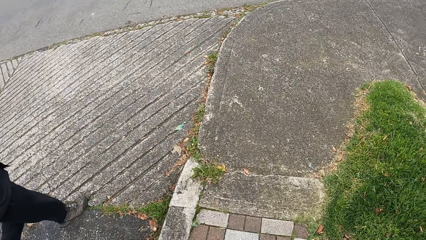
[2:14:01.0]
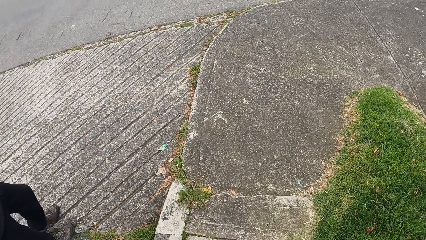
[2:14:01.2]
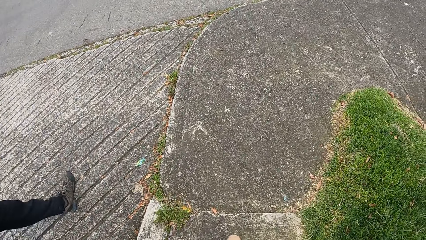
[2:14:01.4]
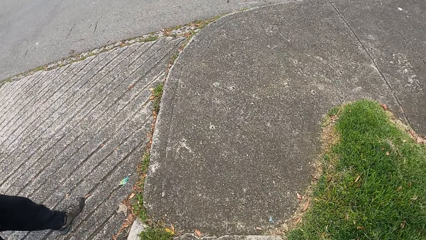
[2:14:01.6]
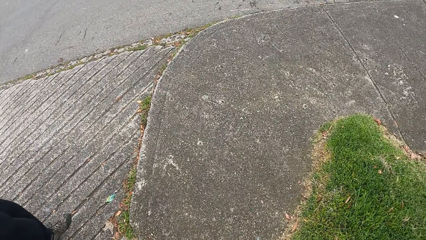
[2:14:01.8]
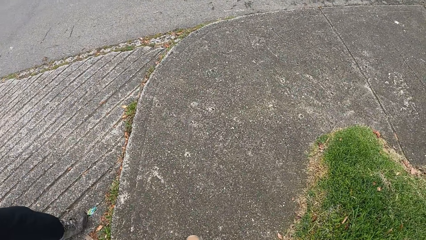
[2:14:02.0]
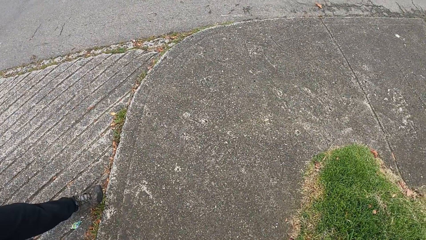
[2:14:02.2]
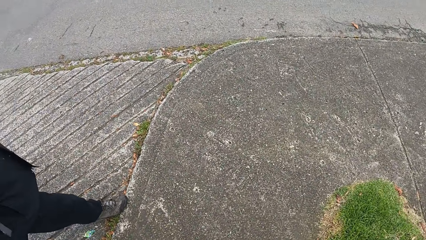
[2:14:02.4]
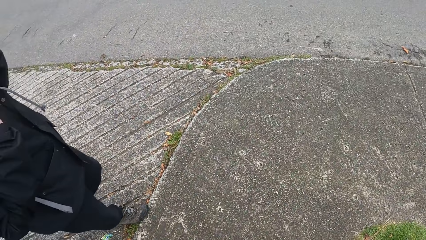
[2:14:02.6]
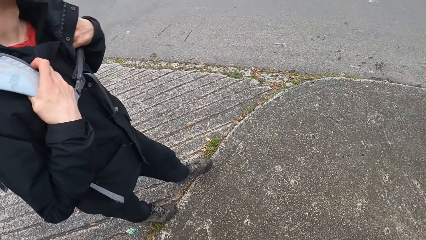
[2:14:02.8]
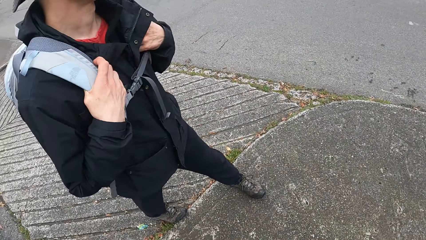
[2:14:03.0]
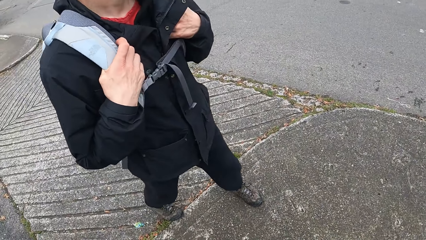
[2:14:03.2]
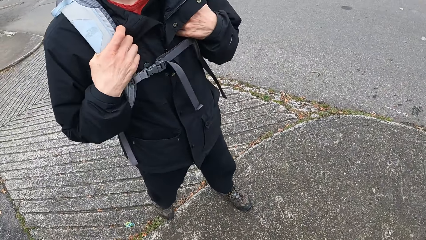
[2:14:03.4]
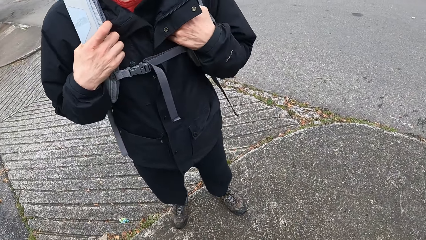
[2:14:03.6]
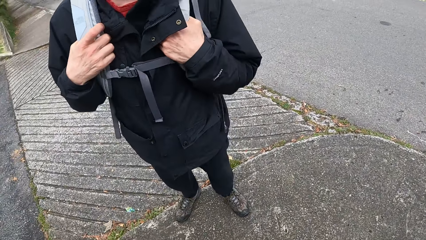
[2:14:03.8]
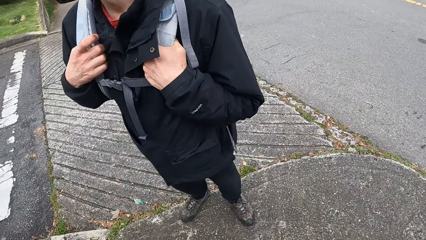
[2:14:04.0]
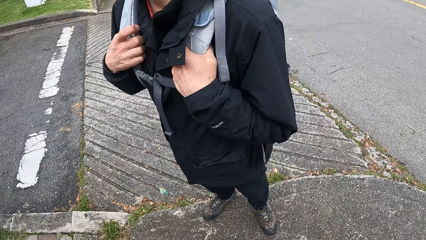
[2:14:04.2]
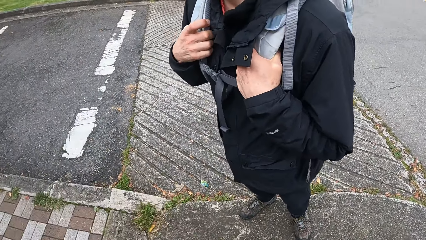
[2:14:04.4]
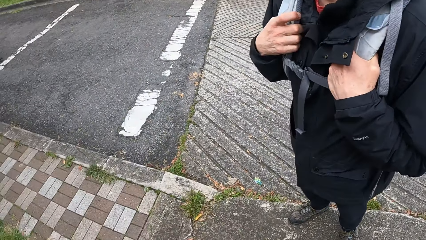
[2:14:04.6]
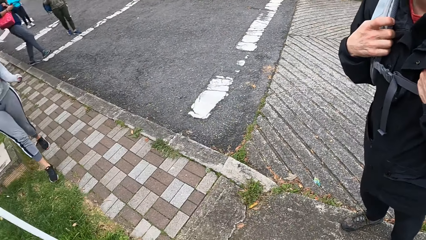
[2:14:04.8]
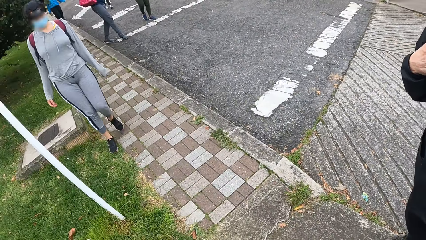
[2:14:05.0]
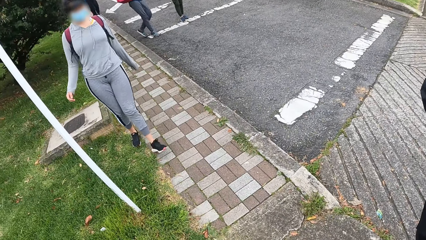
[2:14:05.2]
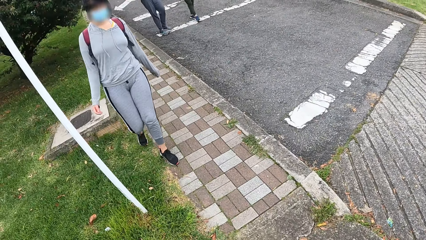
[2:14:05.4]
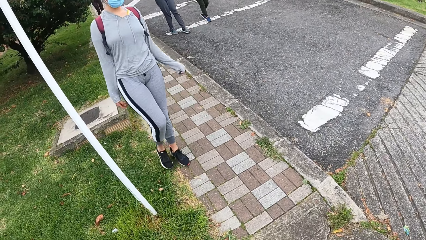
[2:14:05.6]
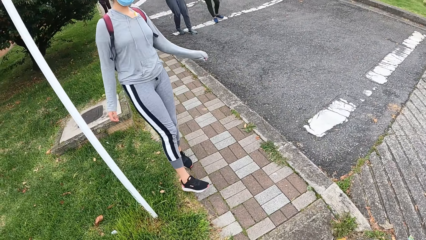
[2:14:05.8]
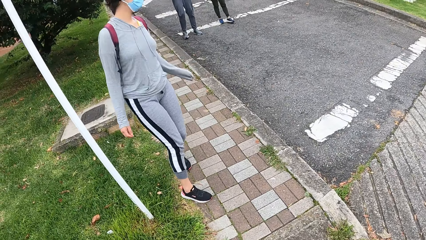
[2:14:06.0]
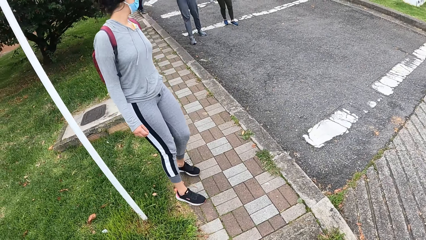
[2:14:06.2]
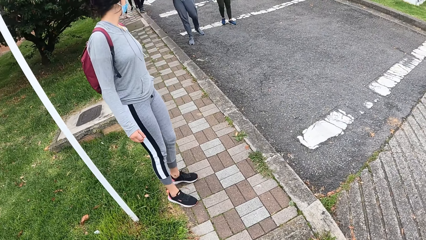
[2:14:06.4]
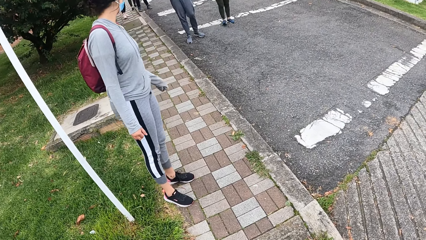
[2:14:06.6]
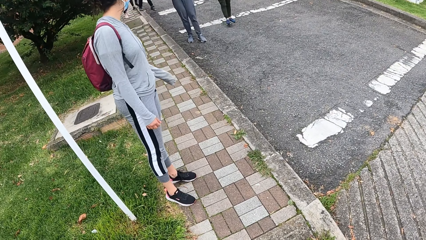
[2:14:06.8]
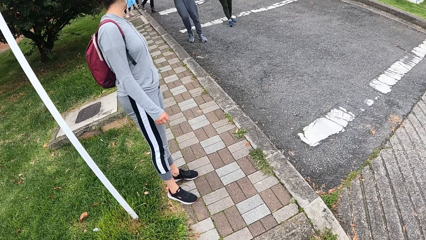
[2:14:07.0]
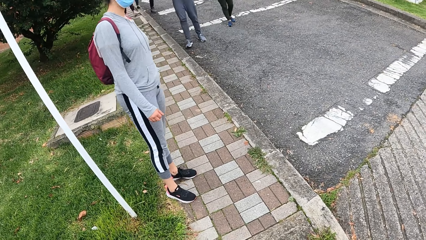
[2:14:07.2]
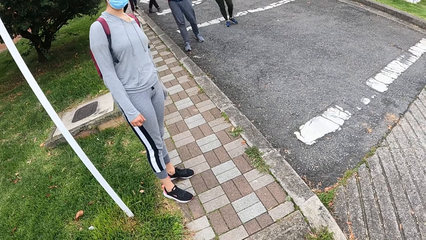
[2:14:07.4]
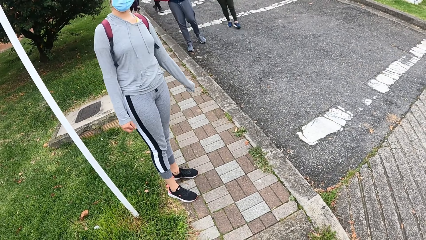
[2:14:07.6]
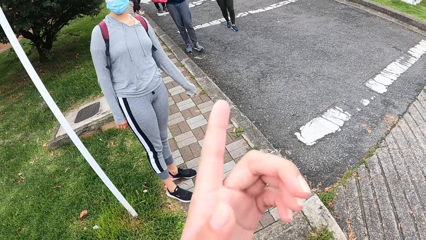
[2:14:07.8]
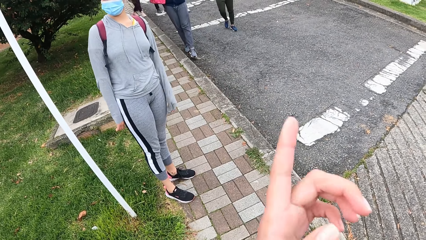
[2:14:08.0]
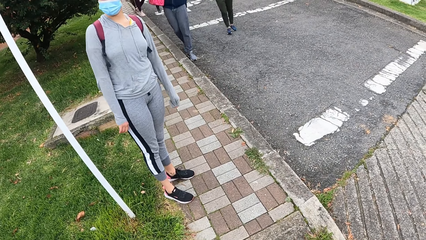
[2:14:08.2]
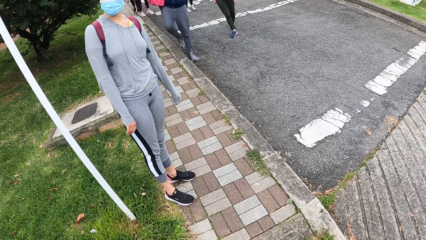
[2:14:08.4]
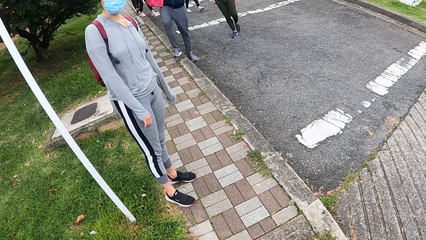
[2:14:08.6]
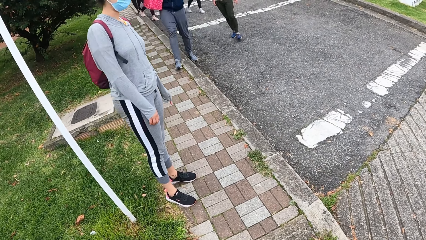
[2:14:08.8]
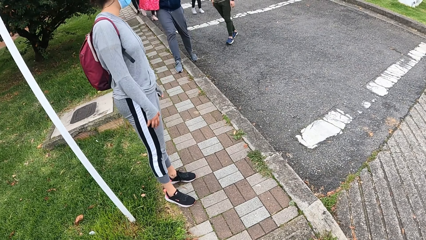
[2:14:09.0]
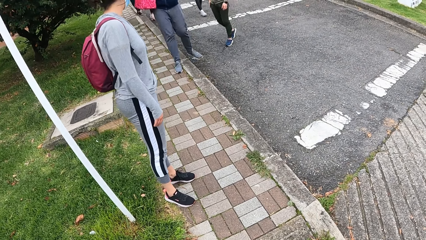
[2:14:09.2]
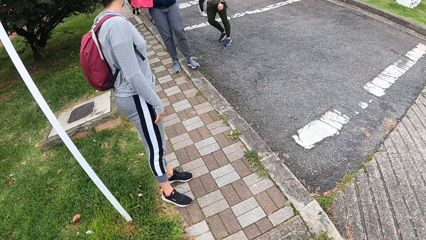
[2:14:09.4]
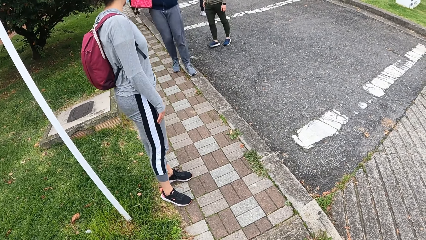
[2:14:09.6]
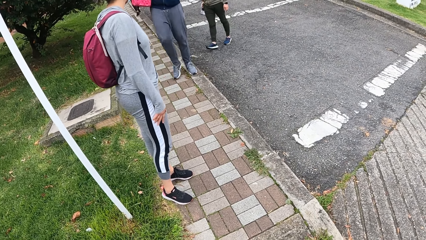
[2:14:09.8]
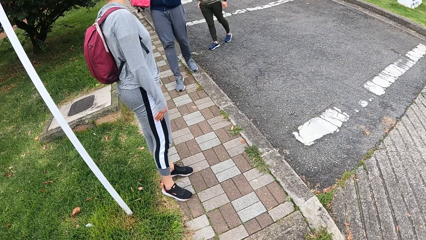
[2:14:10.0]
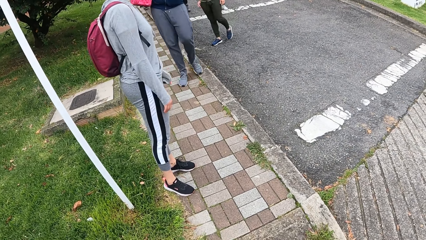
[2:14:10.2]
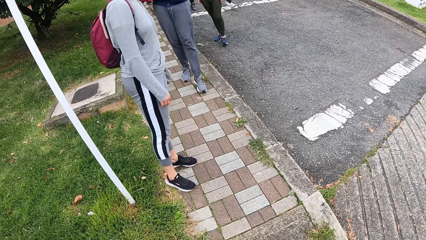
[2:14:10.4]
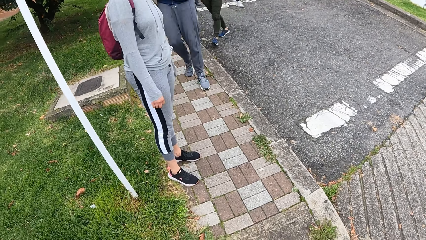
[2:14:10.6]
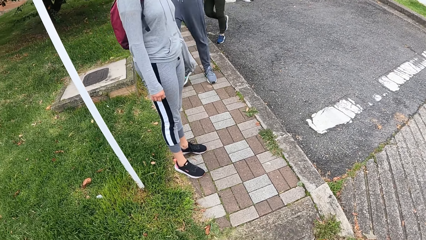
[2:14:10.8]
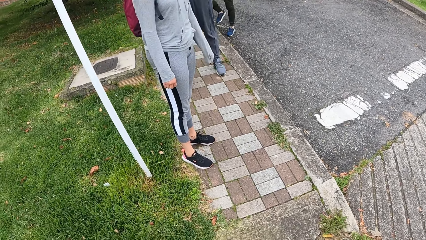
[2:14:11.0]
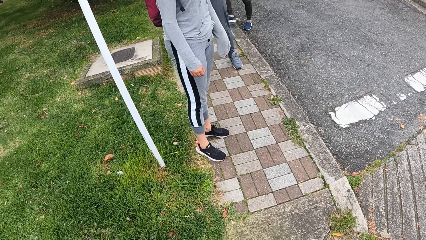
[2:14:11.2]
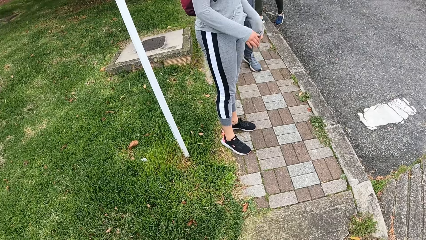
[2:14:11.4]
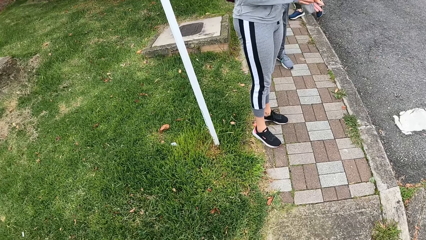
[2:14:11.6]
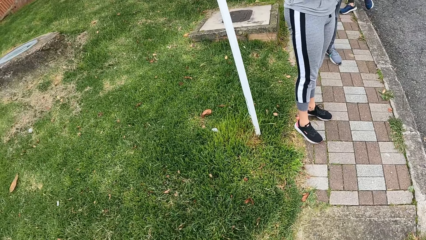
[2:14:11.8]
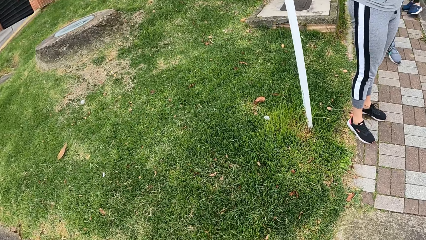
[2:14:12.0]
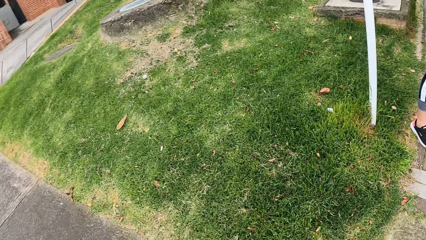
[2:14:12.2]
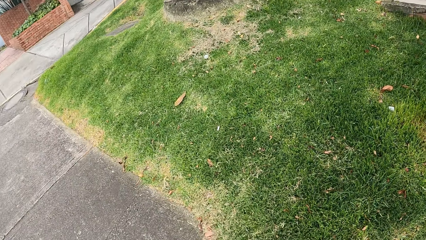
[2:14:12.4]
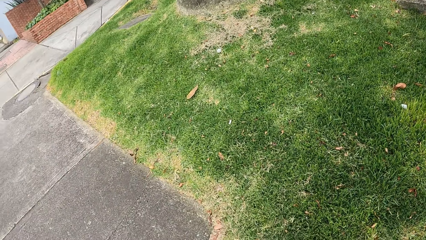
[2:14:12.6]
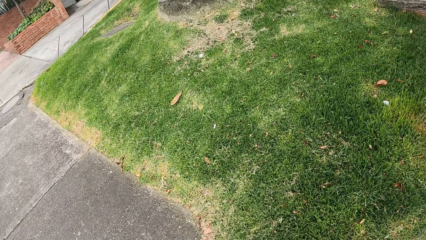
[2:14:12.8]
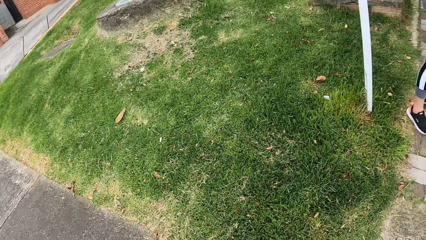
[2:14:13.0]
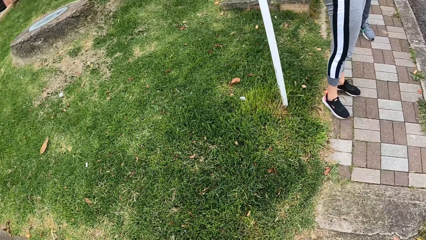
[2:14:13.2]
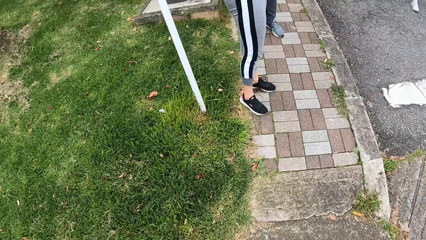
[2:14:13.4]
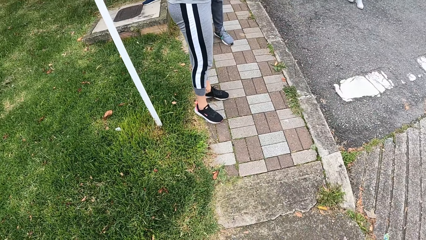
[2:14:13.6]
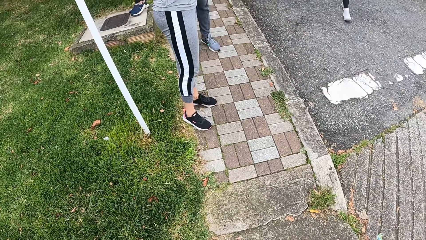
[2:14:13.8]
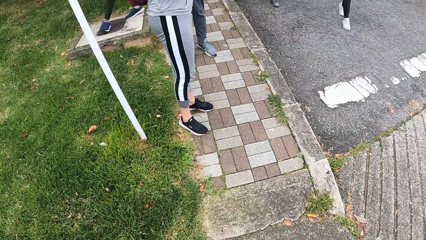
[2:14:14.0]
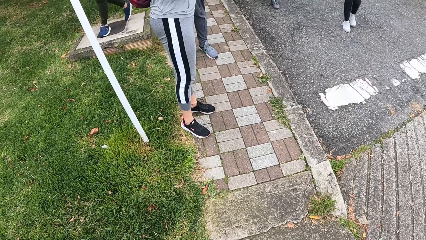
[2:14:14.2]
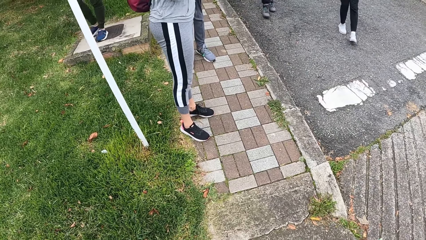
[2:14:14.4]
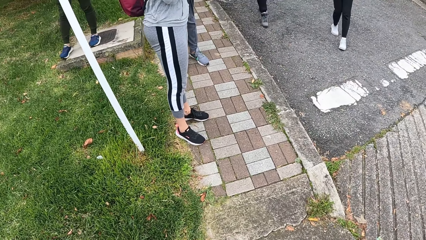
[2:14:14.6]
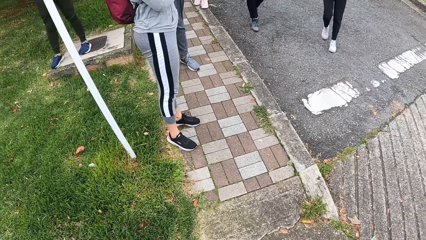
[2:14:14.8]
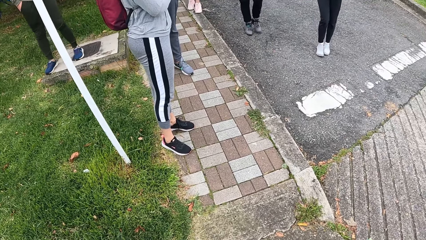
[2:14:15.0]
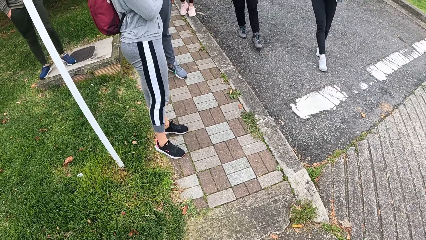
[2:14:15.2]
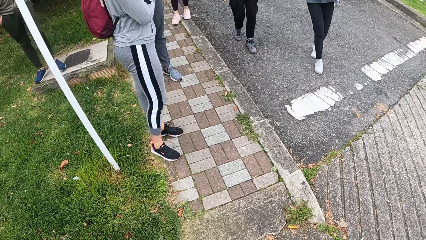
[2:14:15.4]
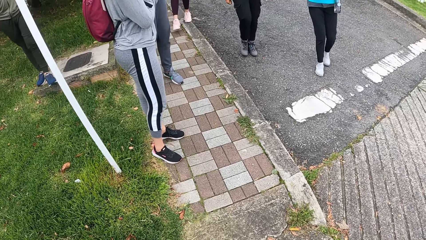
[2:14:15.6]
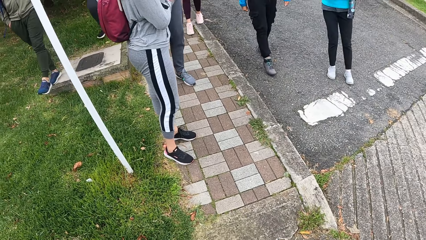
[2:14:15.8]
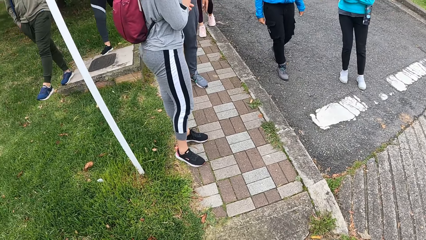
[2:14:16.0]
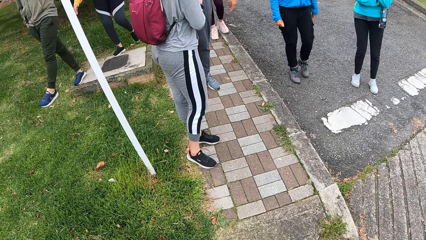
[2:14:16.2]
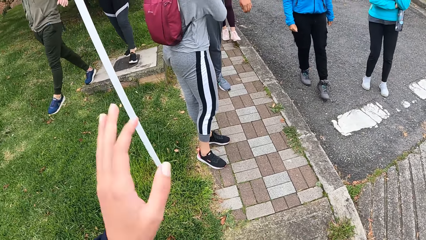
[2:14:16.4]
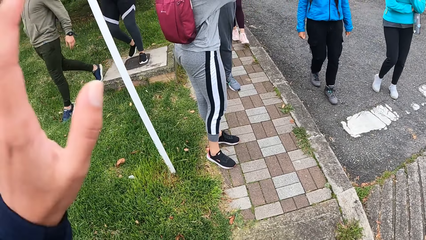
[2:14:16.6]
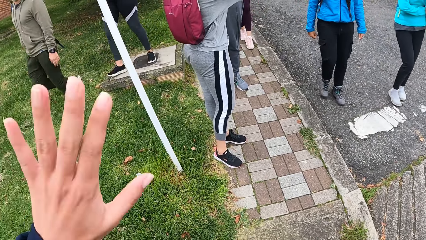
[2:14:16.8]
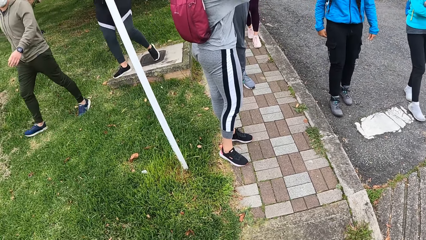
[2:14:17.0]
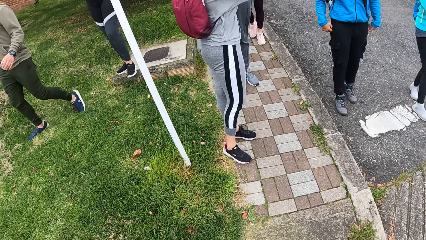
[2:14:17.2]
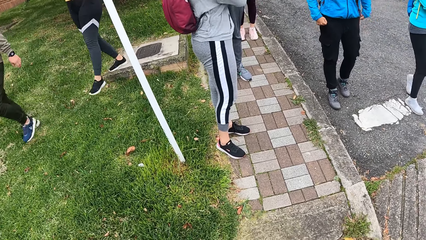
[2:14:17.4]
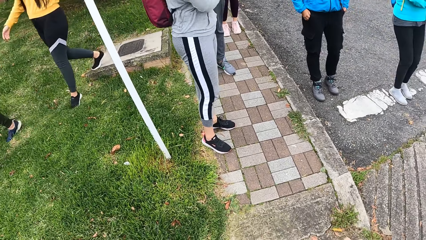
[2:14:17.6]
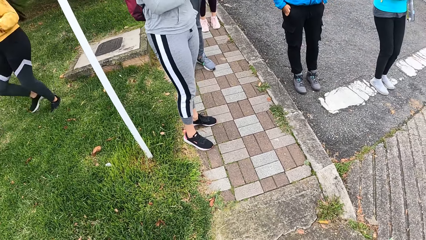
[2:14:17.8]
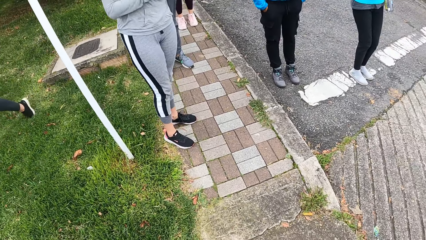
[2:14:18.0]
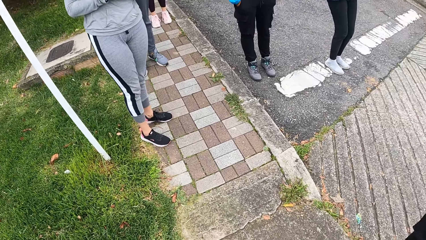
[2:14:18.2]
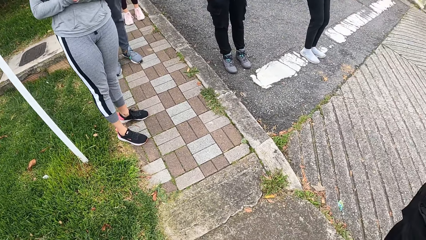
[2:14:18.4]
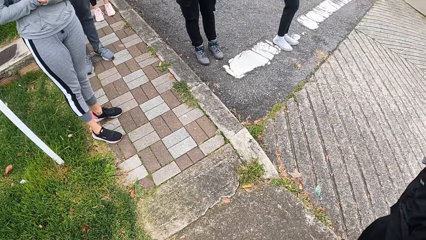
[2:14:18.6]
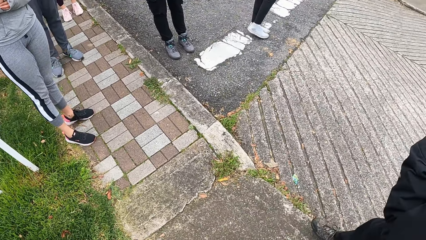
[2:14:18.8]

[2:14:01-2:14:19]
The camera wearer waits for a group of people. She looks at the people. She interacts with the group of people. She looks around the grass. She waves her left hand at some people.
